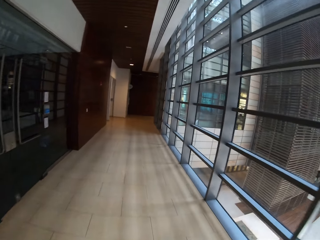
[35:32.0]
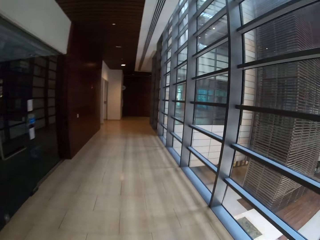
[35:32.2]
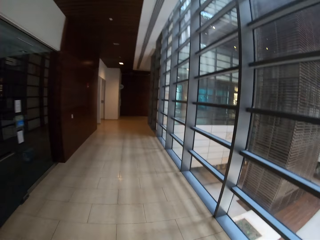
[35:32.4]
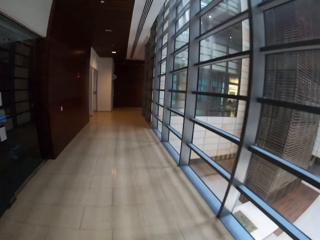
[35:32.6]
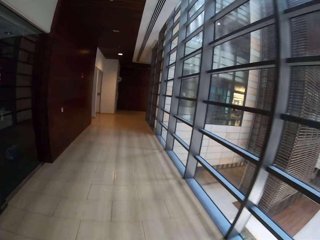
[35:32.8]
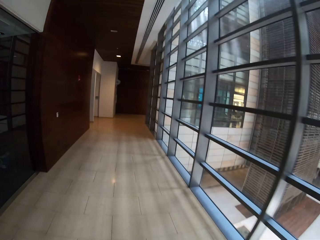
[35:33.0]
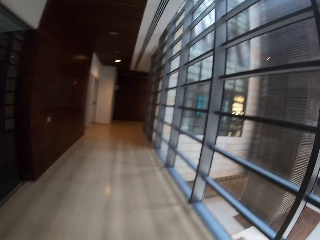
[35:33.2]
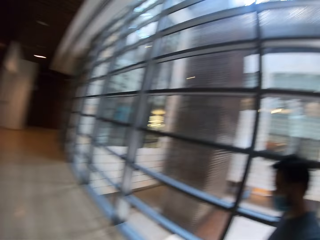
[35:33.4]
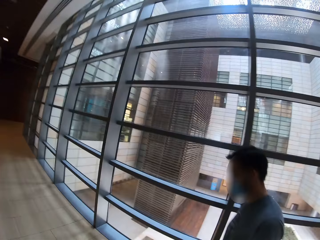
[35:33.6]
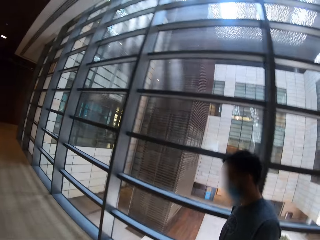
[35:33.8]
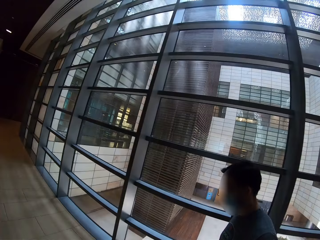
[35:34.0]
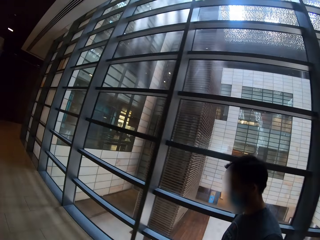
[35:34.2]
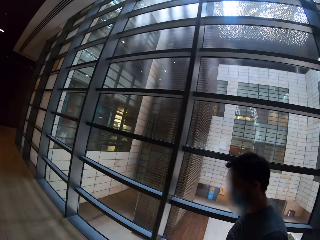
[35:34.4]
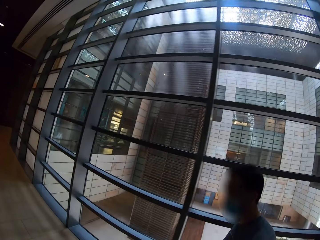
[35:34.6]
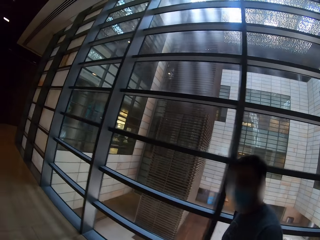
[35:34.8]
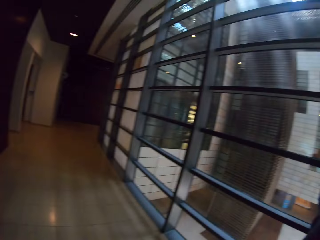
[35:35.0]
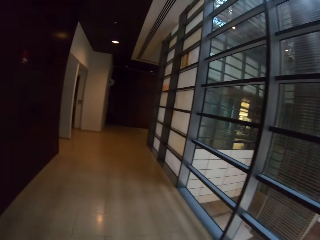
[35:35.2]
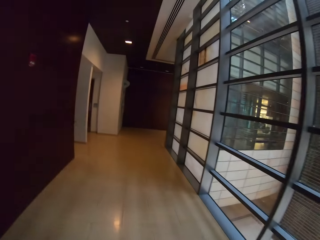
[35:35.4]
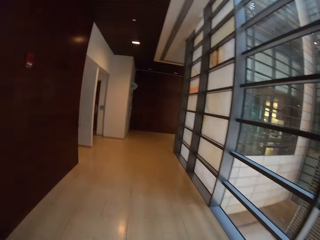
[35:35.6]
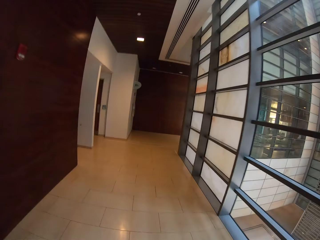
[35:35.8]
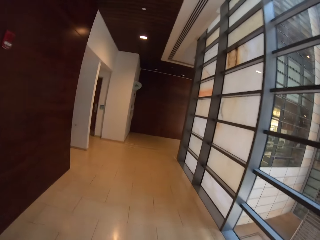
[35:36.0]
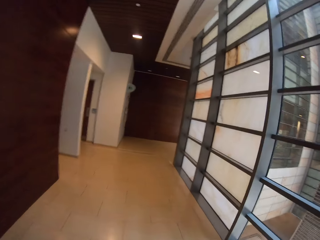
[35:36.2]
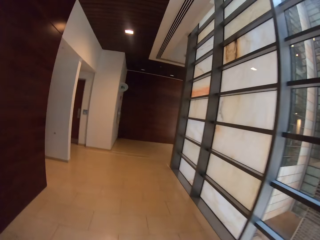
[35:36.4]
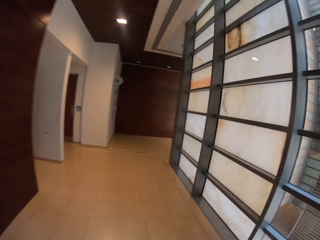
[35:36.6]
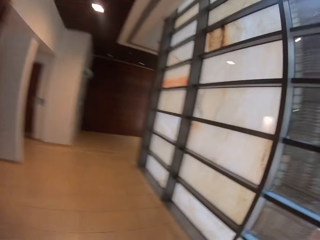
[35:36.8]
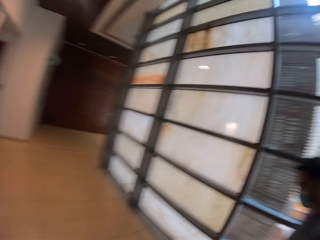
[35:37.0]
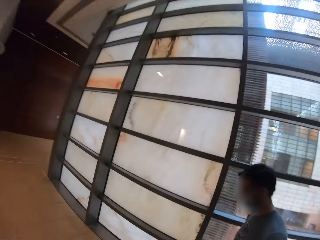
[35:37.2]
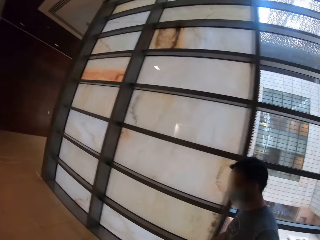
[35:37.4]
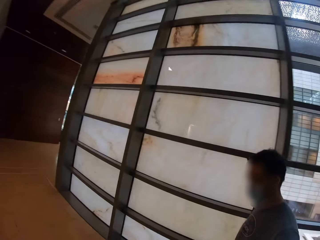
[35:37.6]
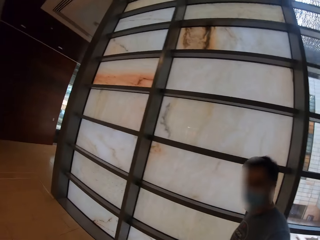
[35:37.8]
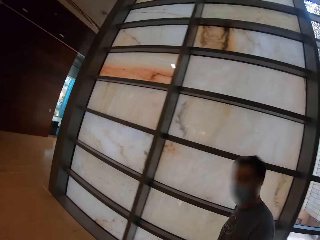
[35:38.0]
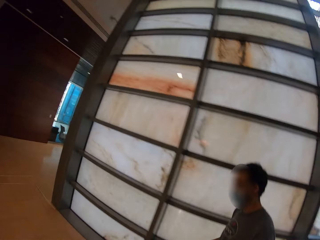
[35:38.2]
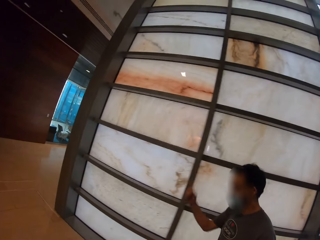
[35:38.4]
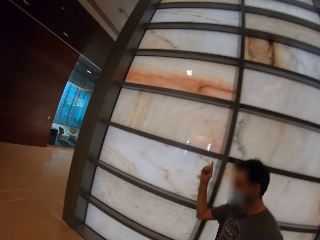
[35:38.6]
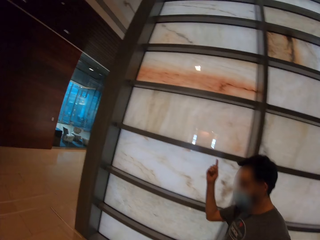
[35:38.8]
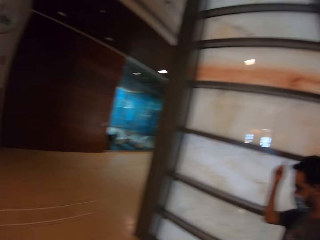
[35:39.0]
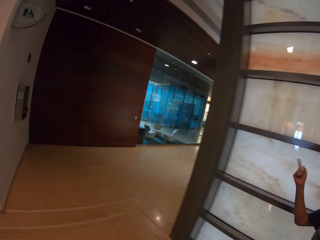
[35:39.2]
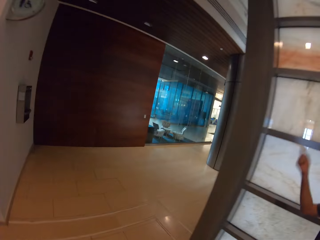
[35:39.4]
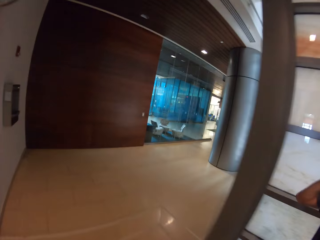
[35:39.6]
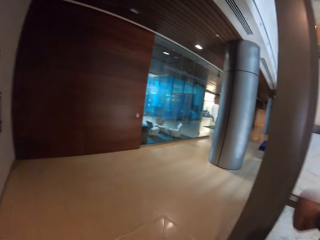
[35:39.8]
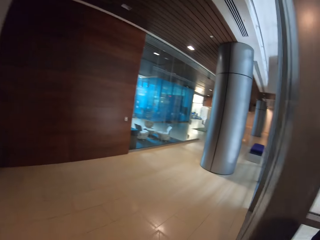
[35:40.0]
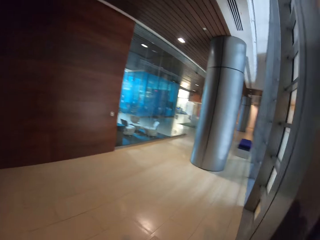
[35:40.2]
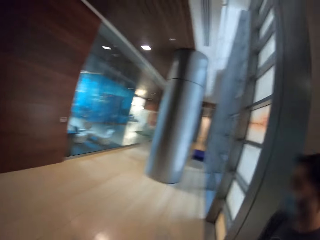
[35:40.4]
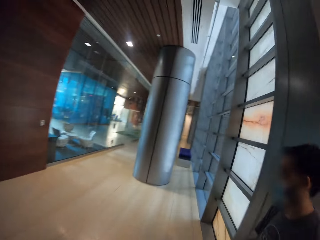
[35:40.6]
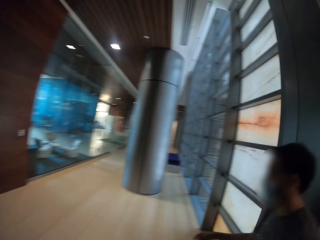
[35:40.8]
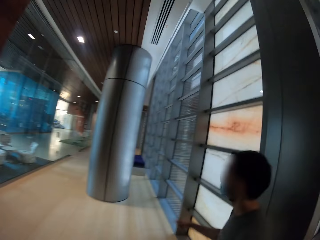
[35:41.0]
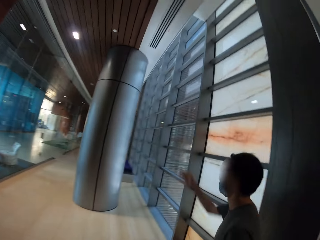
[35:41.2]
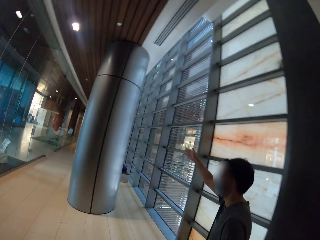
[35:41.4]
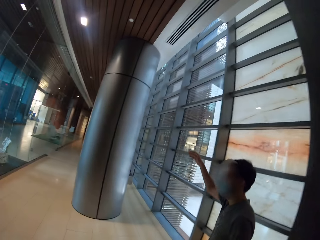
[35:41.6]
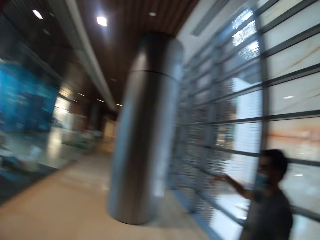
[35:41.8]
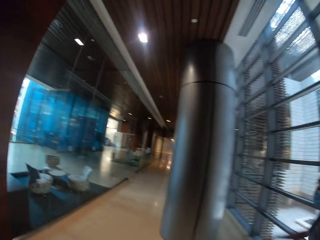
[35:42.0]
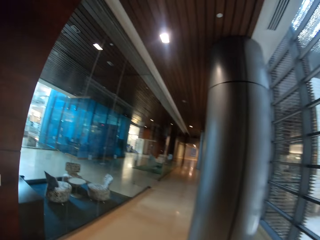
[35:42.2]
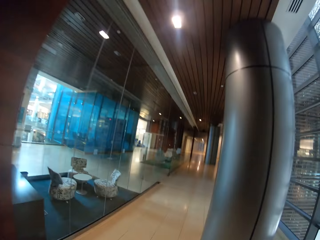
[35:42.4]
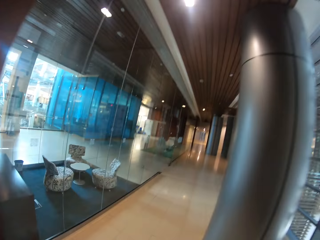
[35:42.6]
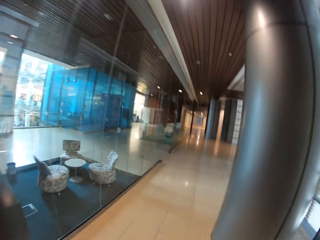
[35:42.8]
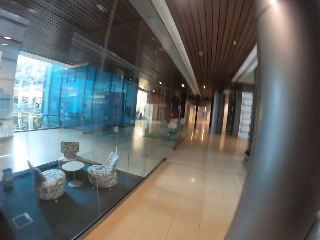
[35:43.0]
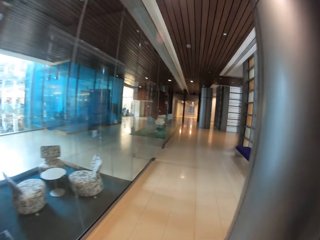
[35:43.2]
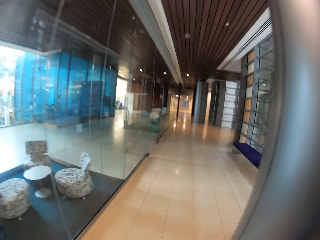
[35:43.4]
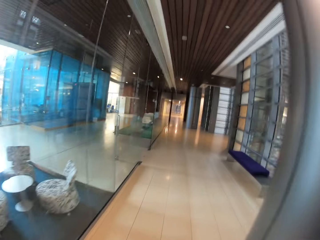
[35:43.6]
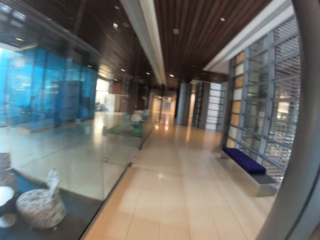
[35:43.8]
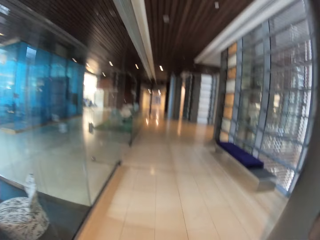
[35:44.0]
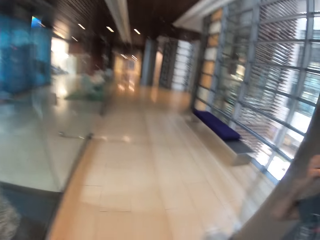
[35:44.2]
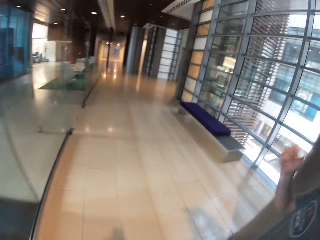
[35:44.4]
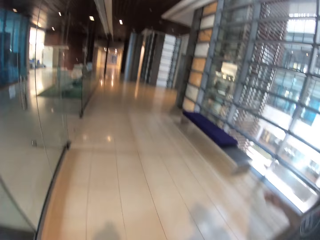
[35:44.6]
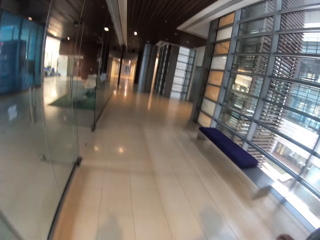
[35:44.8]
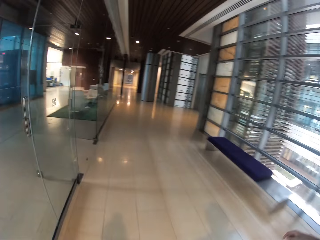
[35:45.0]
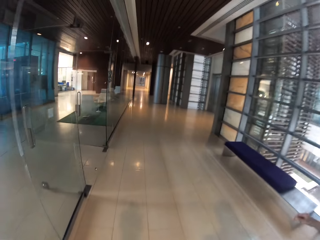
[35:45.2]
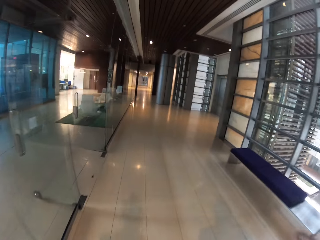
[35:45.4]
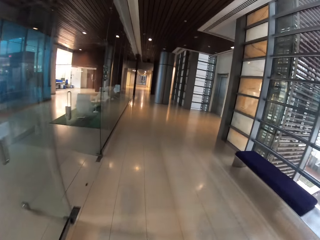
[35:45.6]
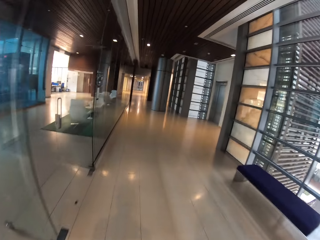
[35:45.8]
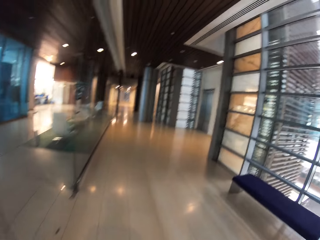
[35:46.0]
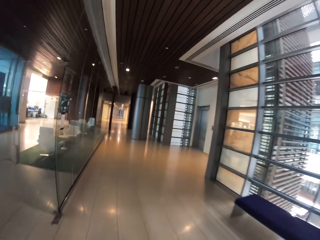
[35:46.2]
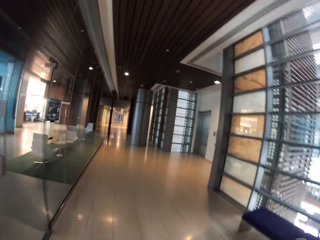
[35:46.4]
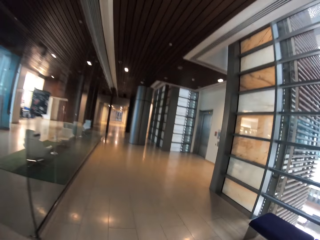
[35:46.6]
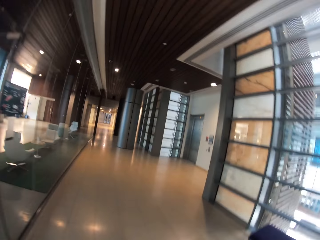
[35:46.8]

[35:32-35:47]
The camera wearer interacts with a colleague. They walk on the corridor of the office. They interact with the colleague. The colleague raises his right hand and points at something. The camera wearer walks on the corridor of the office. The colleague raises his right hand. The camera wearer interacts with the colleague. They walk on the corridor of the office. The colleague touches his face with his right hand. The camera wearer walks on the corridor of the office.

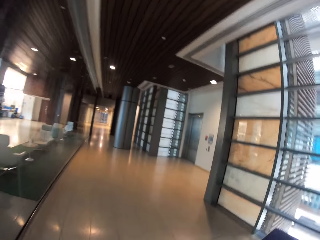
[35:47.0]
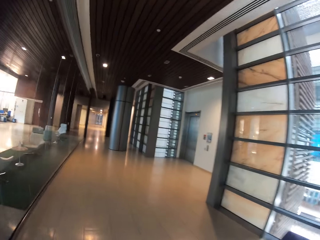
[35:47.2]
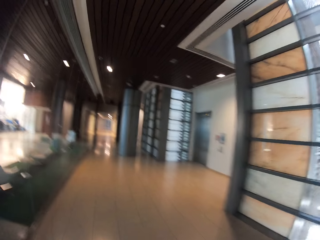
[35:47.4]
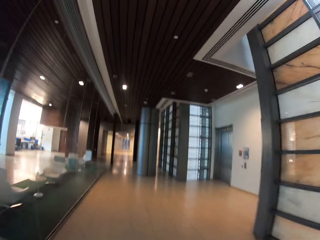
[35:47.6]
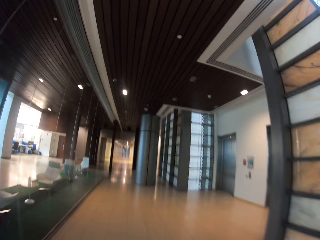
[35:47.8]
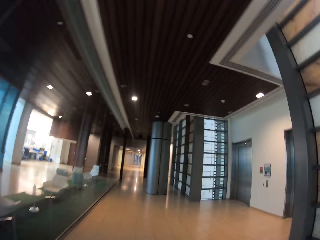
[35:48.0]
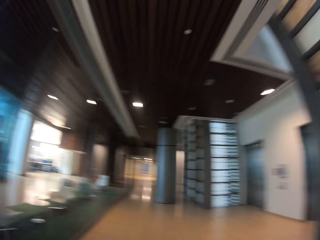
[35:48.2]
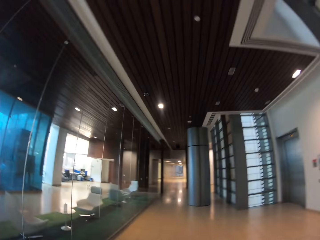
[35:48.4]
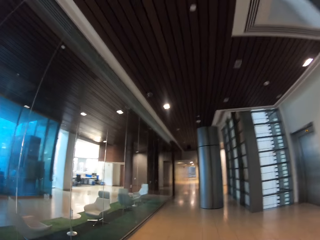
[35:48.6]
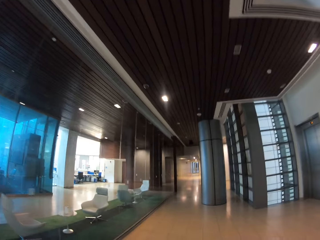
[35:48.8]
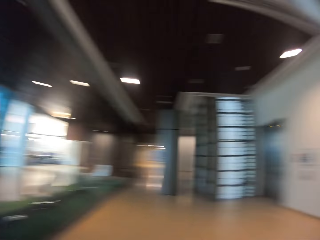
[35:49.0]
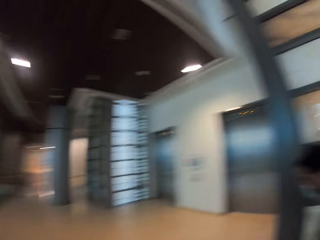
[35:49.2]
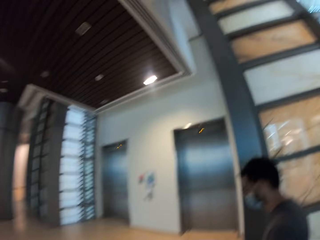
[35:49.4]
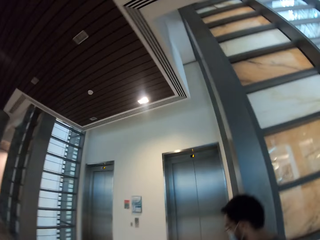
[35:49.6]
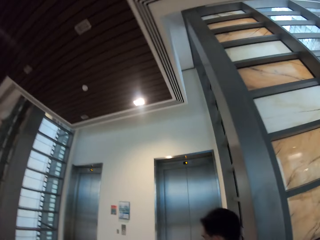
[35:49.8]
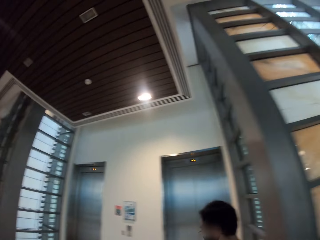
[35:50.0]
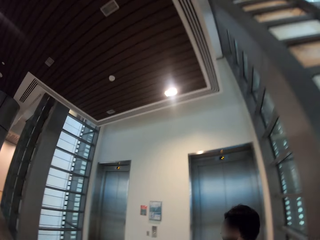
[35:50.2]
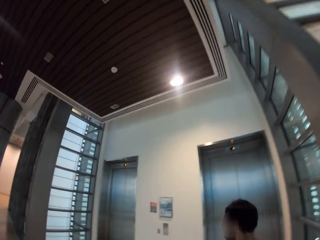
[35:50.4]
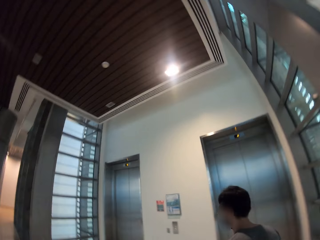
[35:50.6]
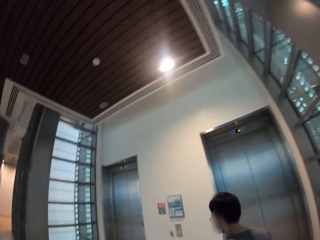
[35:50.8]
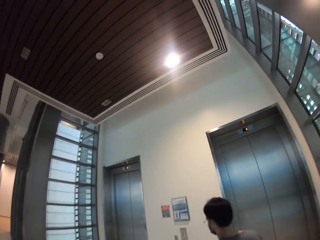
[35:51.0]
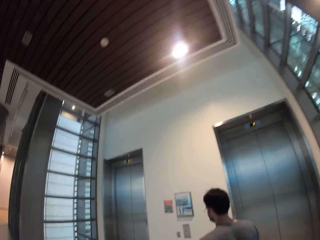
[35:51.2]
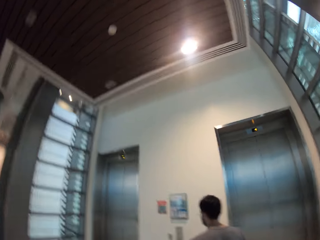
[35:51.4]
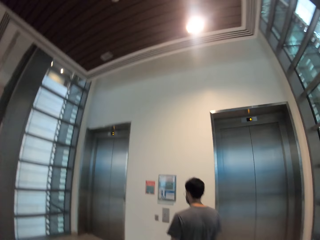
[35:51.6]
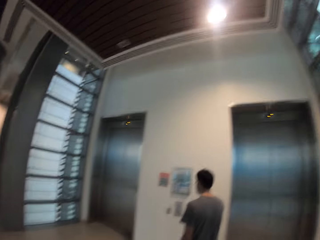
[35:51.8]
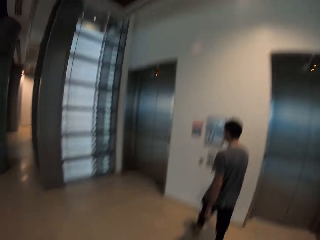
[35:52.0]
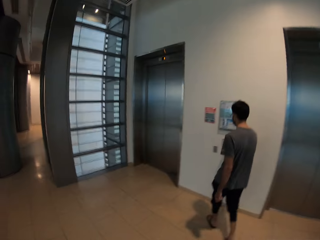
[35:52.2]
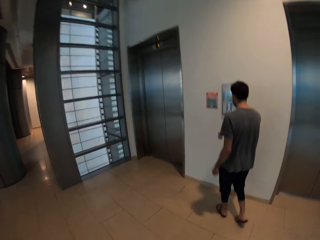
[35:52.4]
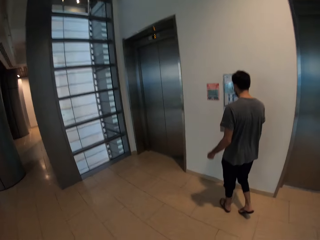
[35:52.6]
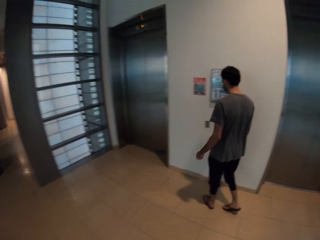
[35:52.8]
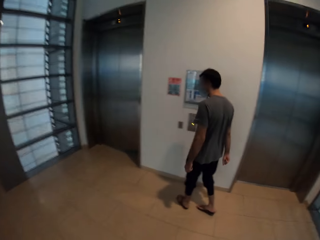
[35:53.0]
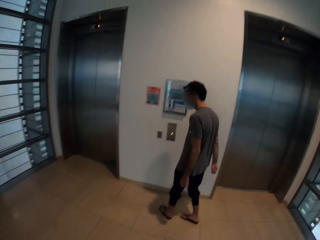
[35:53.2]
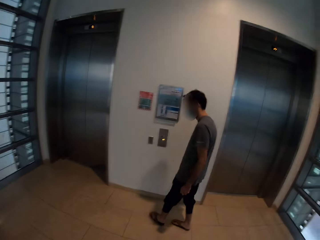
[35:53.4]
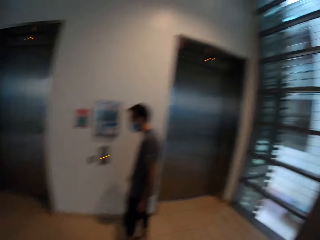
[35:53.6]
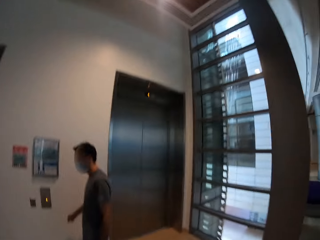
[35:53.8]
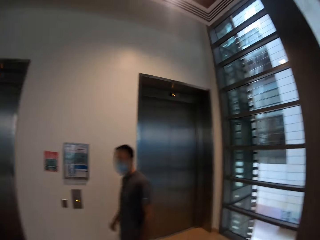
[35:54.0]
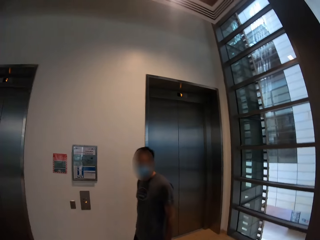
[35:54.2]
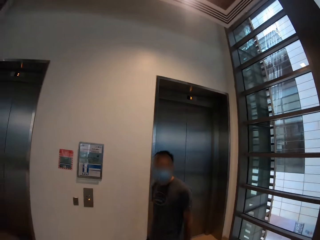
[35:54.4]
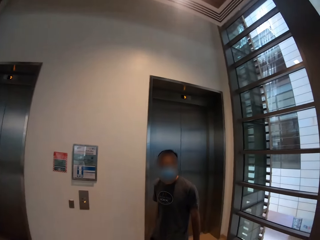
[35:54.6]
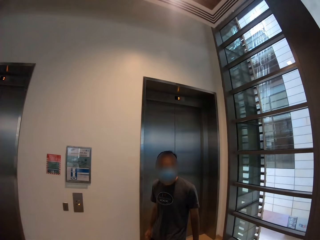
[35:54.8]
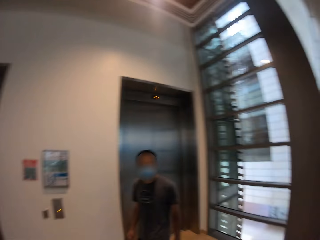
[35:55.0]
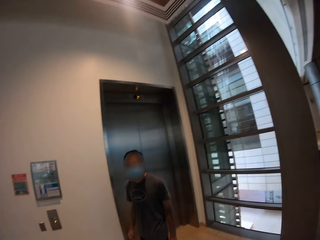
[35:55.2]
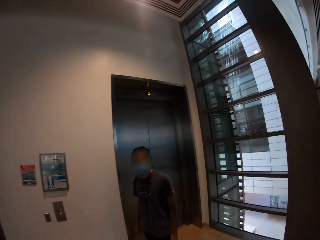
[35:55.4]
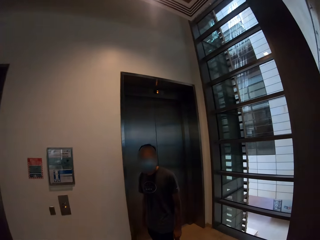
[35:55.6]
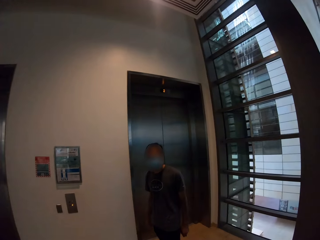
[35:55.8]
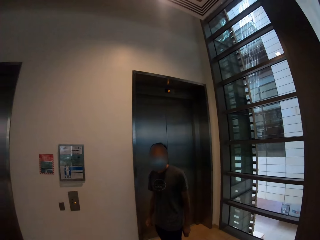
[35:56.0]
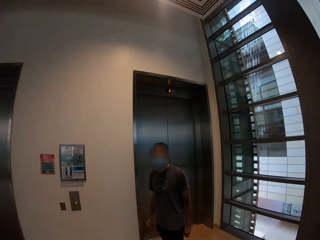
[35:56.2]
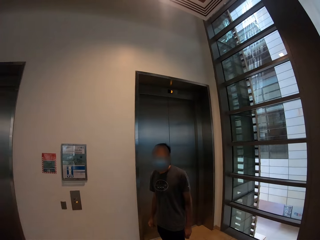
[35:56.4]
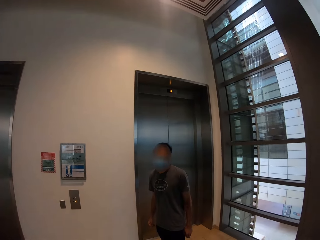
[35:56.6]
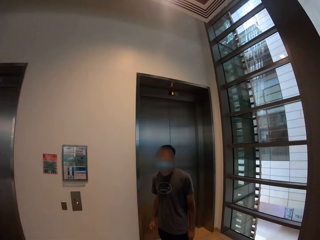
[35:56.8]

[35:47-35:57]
The camera wearer interacts with a colleague. The colleague approaches the elevator door and touches the control of the elevator. The camera wearer looks around. They interact with the colleague.
